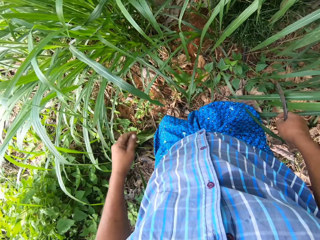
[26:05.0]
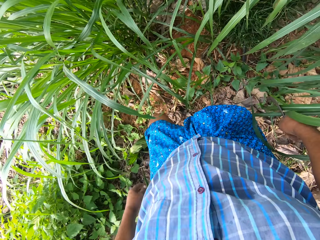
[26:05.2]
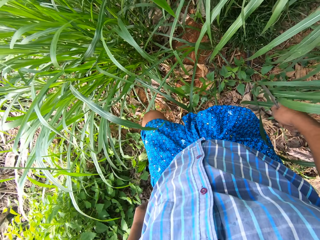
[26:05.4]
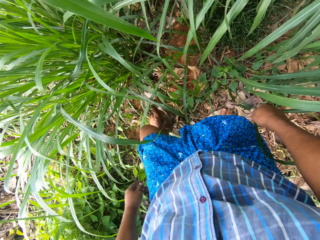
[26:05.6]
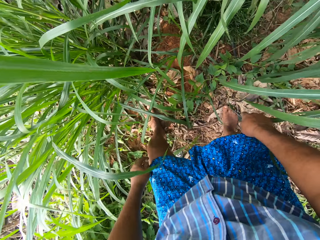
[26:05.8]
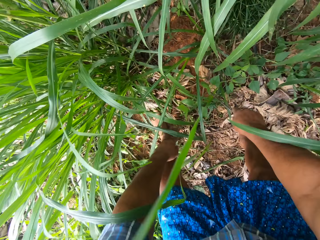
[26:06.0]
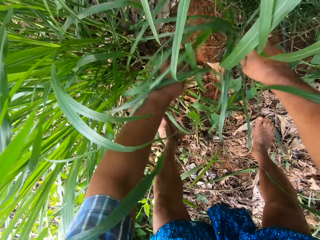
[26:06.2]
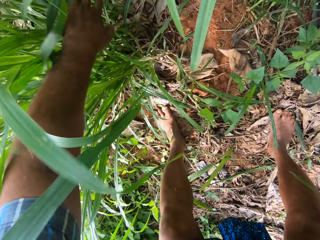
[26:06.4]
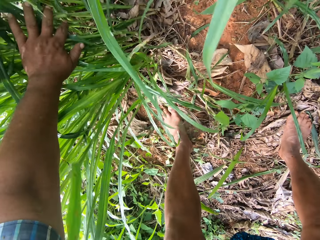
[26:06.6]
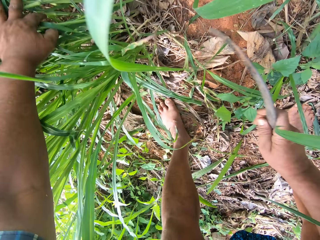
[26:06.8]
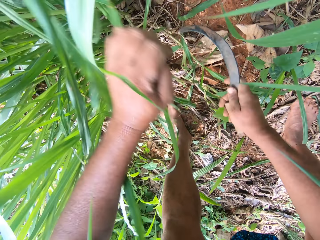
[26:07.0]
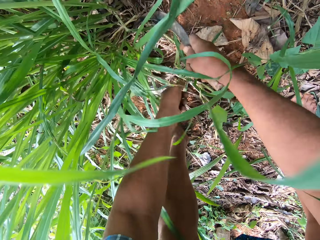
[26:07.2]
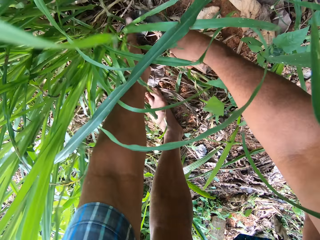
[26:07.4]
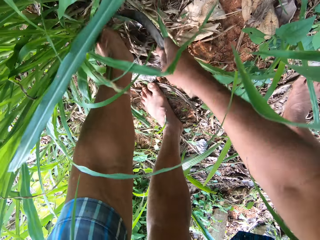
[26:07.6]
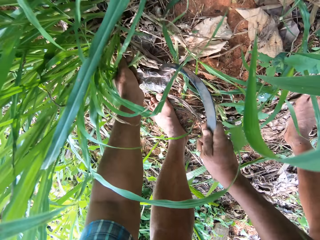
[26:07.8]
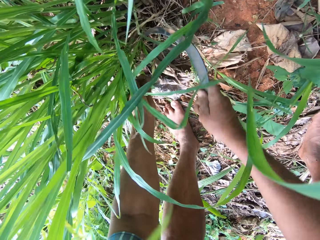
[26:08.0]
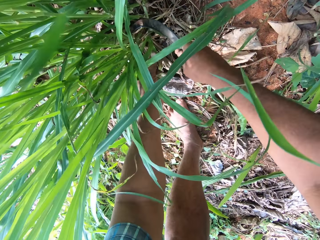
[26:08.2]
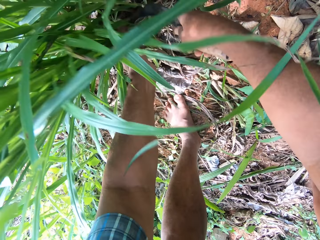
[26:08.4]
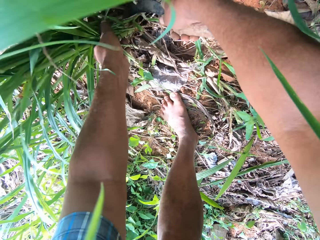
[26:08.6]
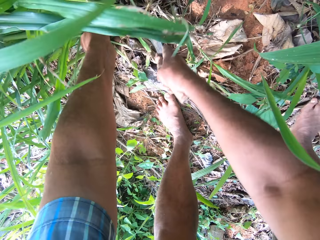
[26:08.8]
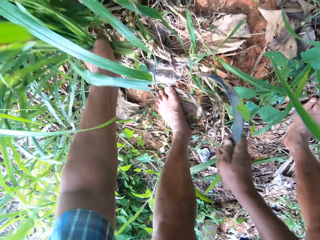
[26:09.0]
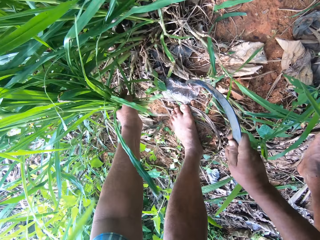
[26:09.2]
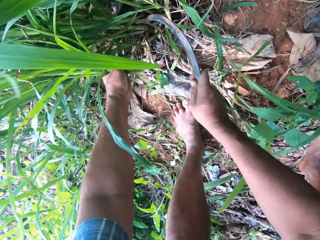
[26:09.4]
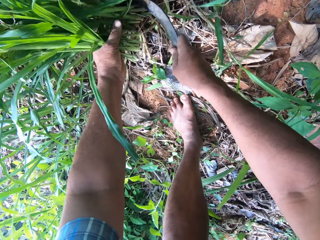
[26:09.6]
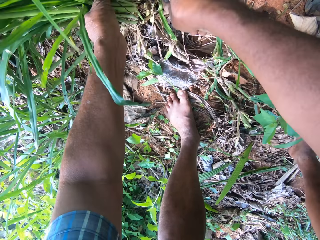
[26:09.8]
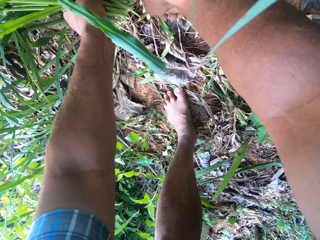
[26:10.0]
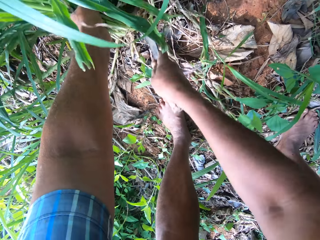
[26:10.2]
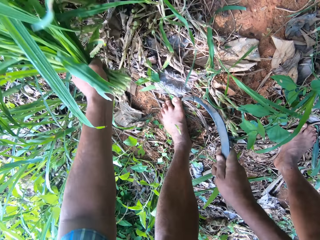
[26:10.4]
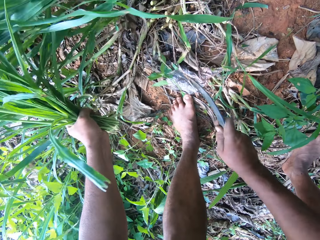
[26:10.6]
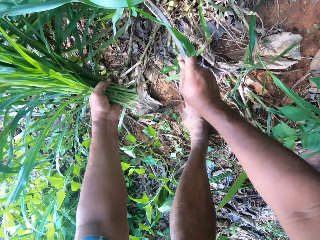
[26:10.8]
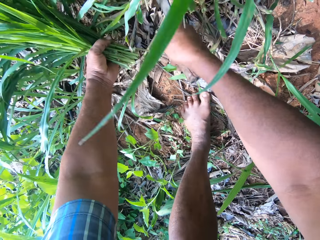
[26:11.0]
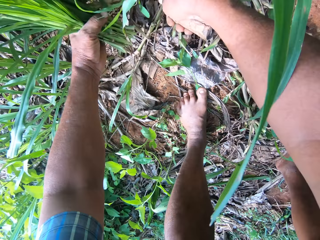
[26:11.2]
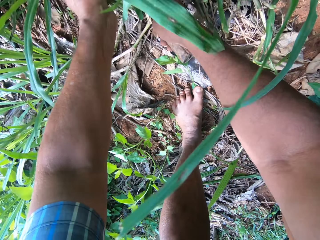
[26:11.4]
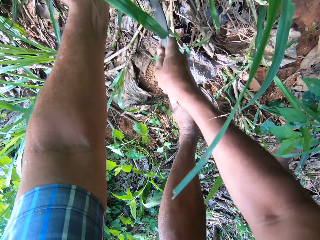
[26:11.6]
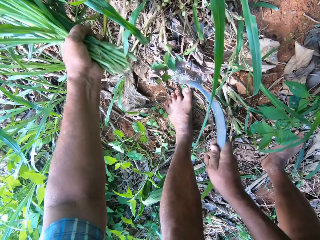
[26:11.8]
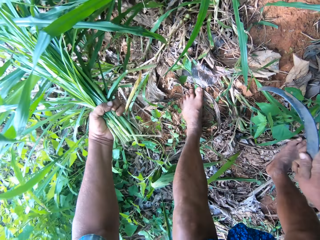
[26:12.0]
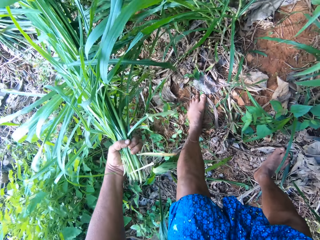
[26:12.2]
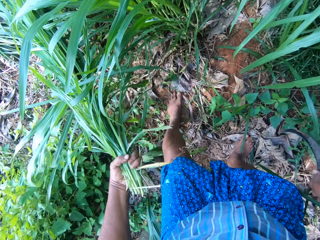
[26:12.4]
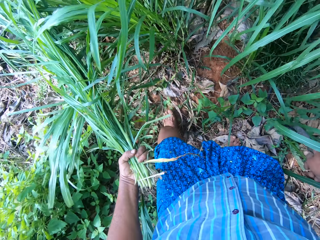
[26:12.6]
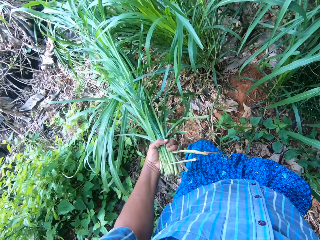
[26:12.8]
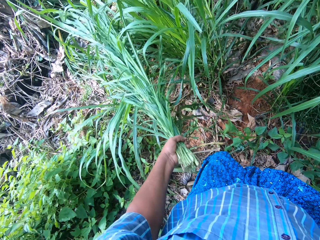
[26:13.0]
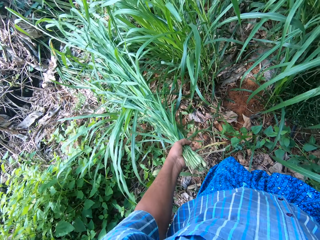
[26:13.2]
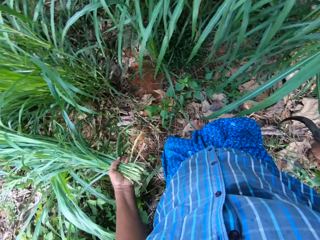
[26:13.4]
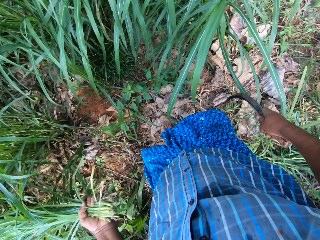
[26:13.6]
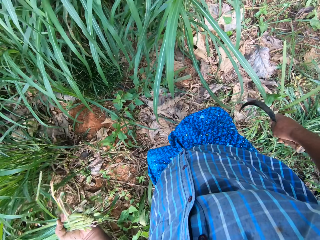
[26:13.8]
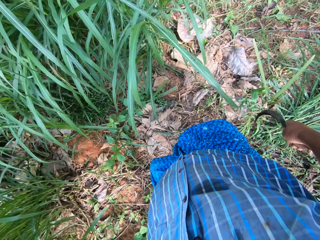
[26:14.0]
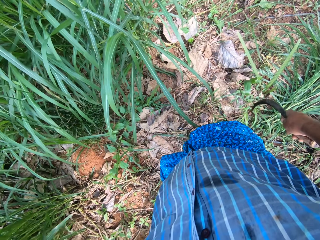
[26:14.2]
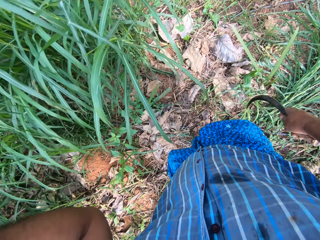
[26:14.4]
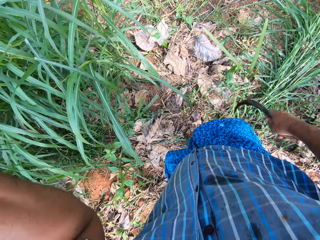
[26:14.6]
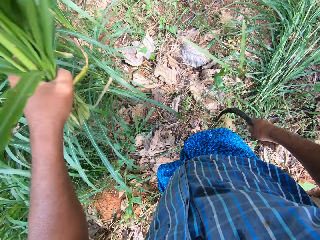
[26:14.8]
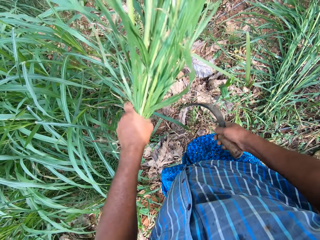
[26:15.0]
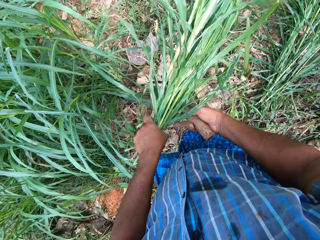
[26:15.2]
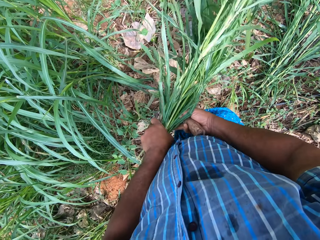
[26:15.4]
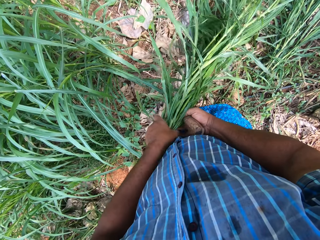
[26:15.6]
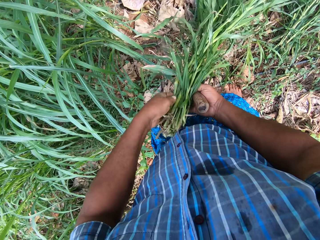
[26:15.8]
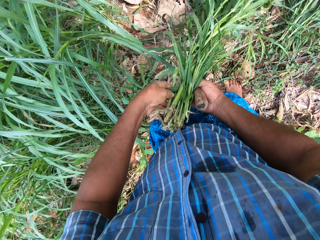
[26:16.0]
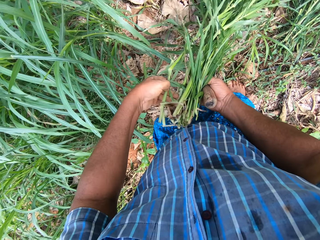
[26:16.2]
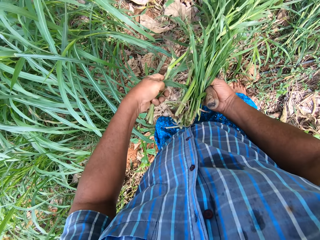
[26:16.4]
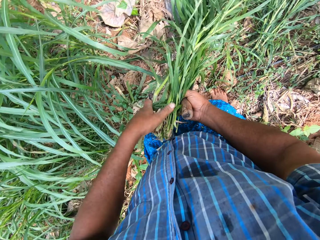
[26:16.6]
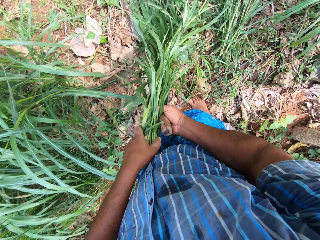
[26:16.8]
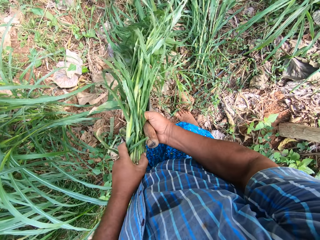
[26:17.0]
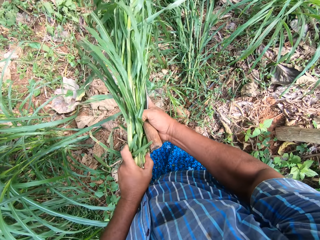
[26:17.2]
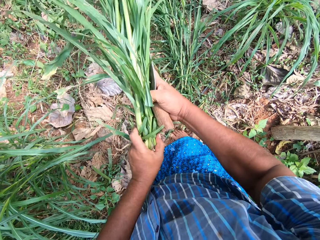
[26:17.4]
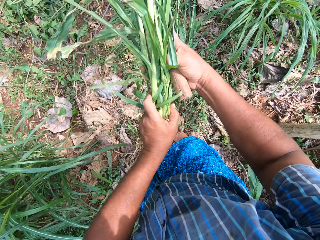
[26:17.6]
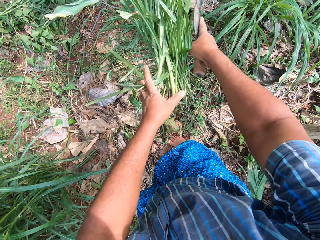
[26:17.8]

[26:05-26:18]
The camera wearer holds the napier grass with the left hand. He cuts the napier grass with the sickle in his right hand. He looks around. He holds the napier grass with the right hand.

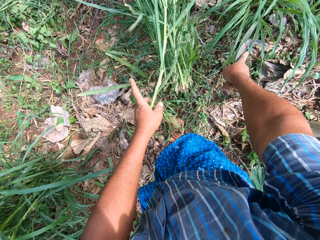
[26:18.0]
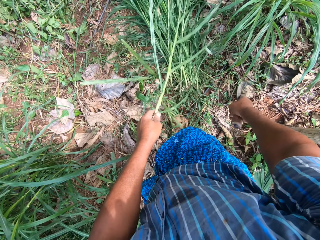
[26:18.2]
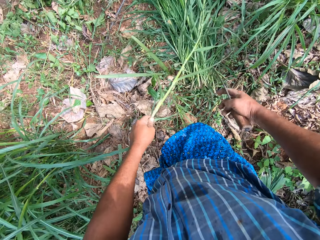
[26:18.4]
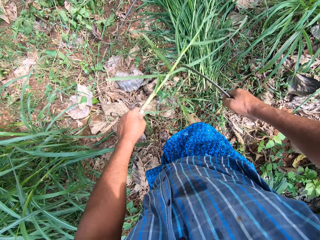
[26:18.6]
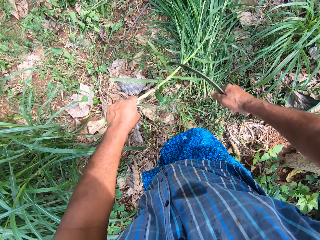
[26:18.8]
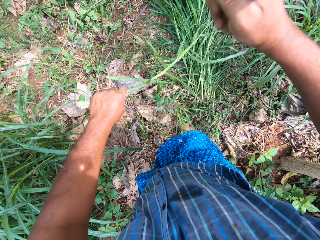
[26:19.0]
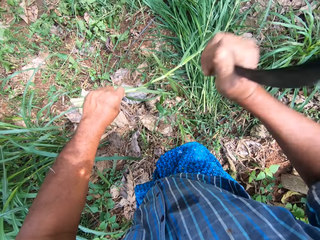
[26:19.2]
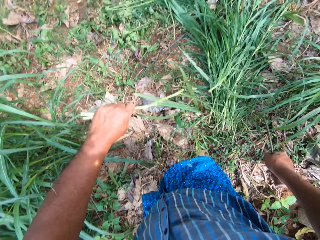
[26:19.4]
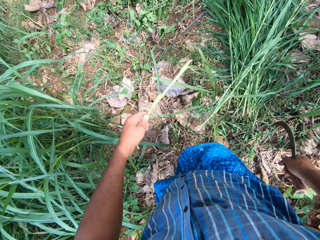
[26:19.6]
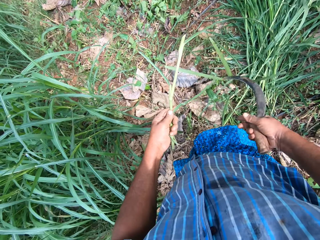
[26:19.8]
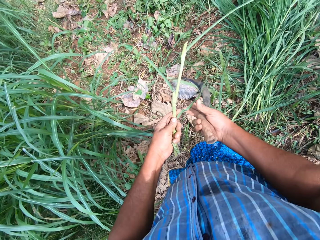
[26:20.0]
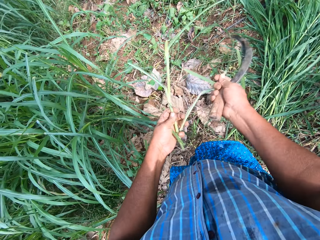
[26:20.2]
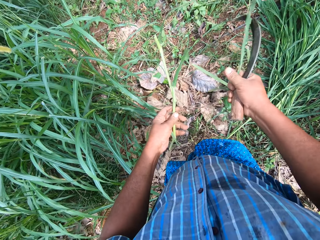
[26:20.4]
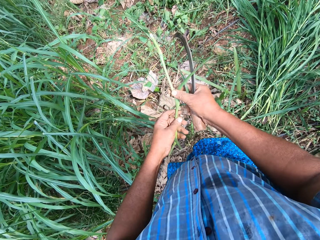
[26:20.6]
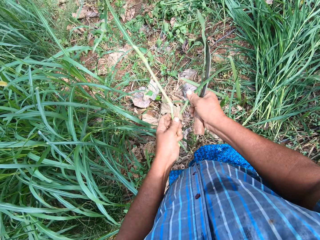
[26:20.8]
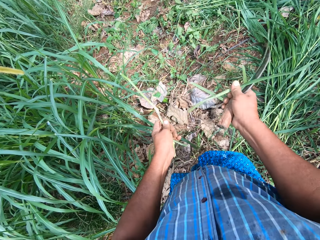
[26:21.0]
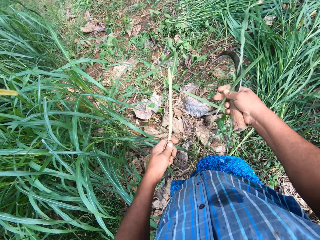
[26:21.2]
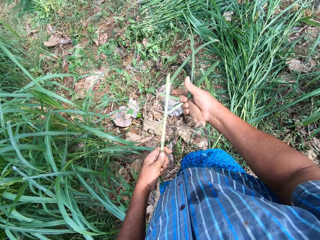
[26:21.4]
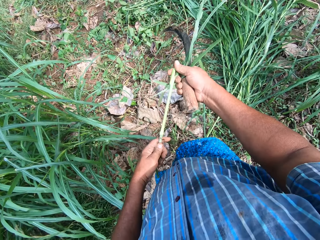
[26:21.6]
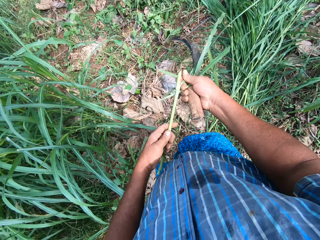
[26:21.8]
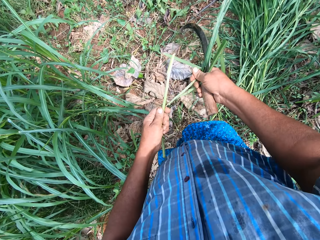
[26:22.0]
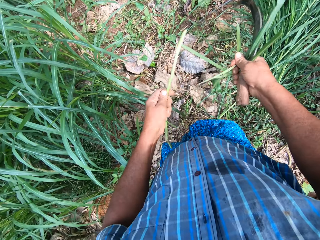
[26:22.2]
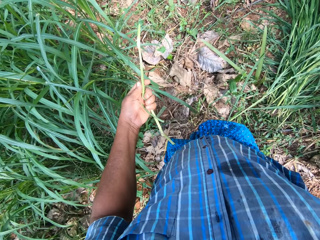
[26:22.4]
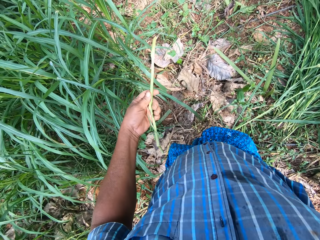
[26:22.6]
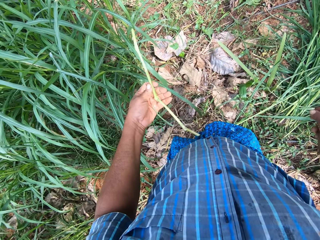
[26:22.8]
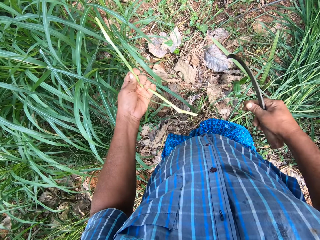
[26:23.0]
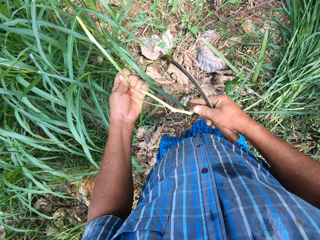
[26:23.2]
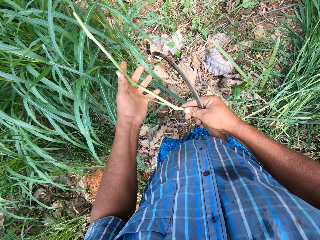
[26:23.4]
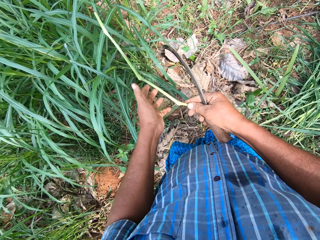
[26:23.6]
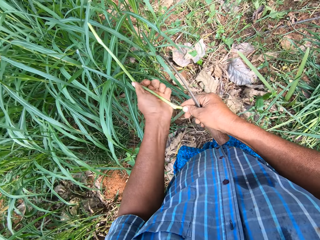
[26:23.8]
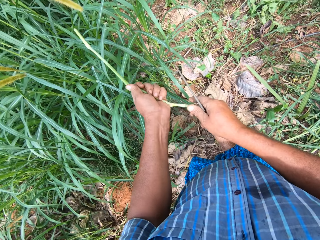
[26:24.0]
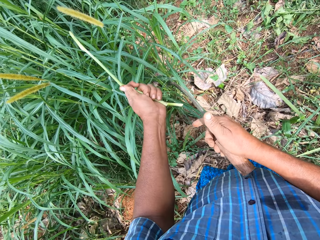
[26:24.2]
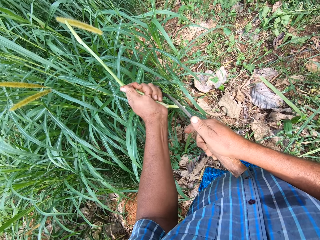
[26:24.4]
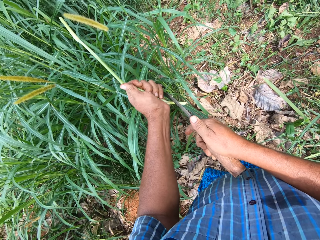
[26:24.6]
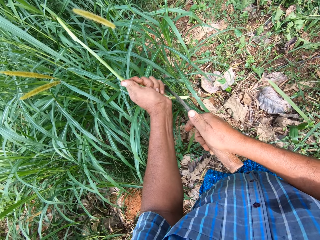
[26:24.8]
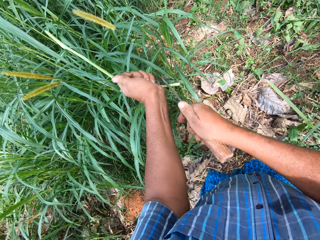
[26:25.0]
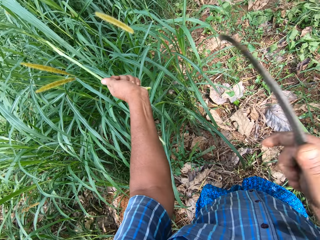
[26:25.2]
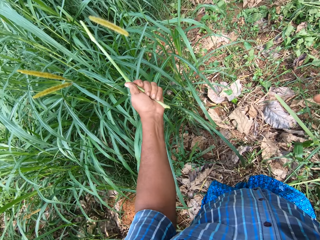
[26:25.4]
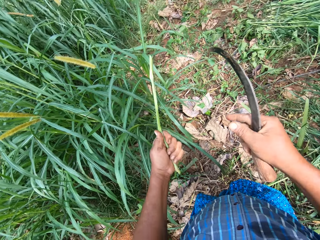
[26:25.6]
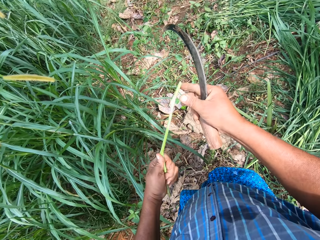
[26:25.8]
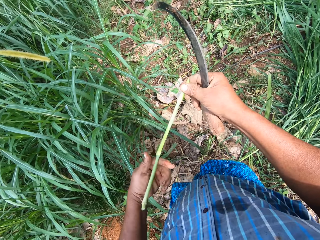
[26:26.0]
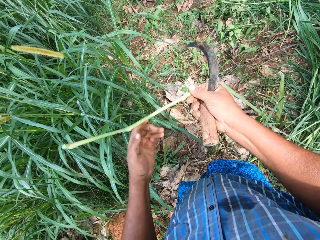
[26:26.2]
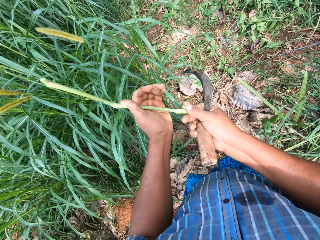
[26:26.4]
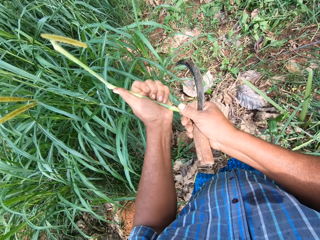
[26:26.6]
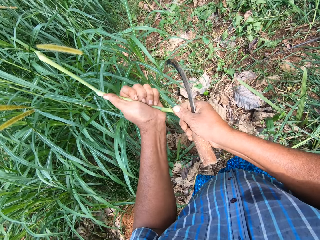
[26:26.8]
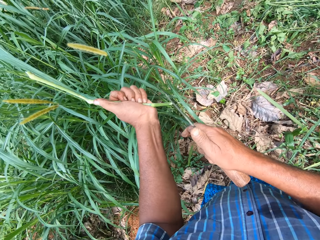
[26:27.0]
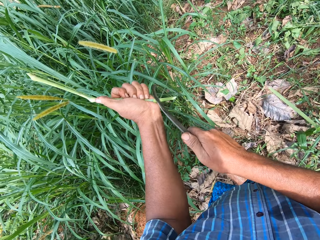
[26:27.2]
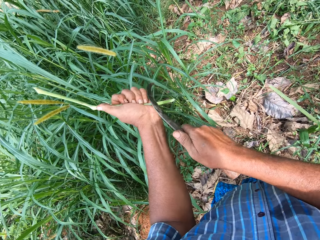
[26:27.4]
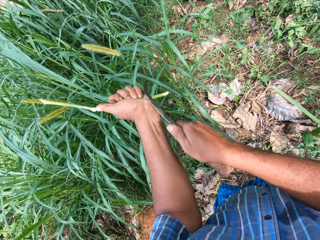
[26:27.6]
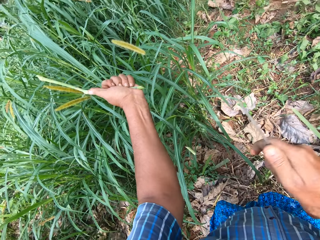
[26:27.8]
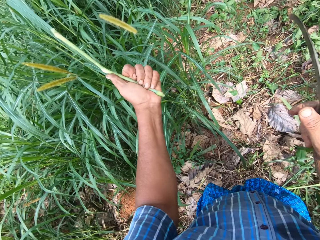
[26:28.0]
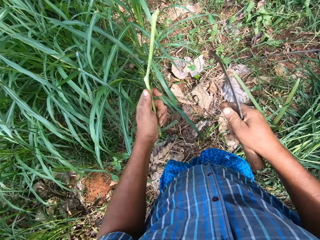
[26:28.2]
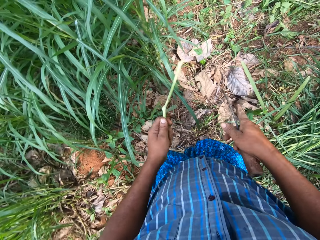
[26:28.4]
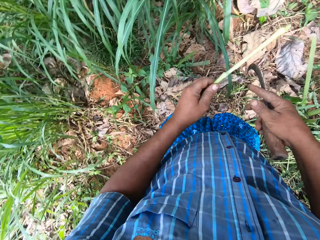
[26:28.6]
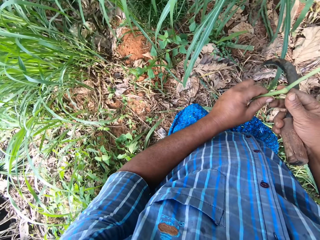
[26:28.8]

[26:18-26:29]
The camera wearer drops the napier grass on the ground. They cut a branch into two with the sickle. They remove the grass on the branch. They cut the branch with the sickle and slice the bottom off. They cut the branch with the sickle and slice the bottom off again.
